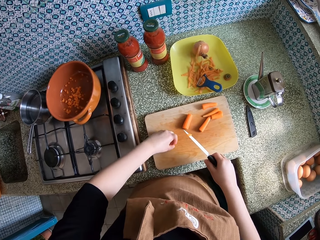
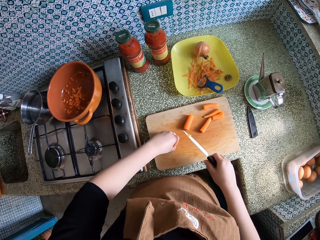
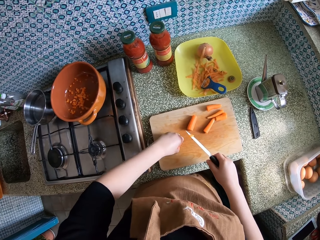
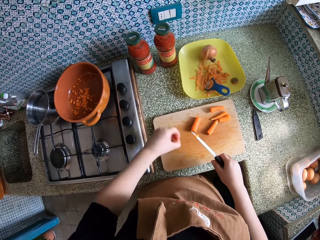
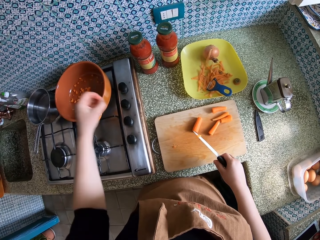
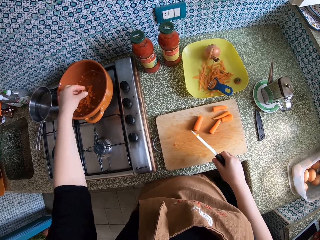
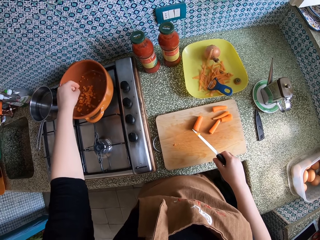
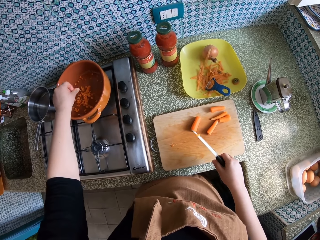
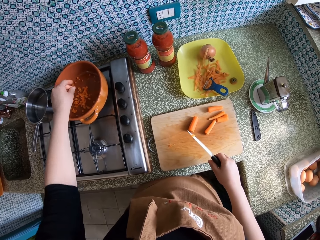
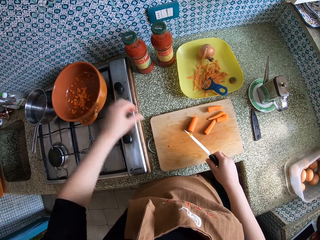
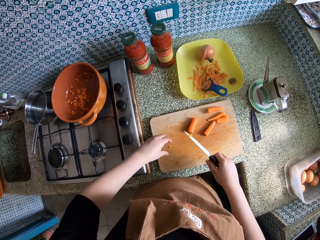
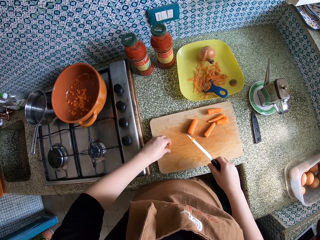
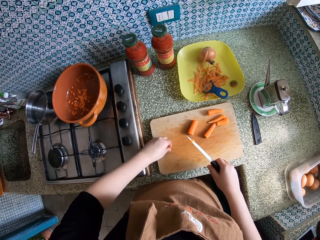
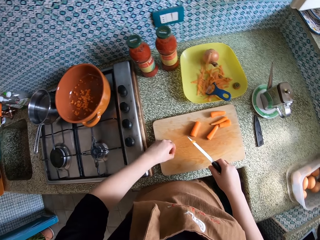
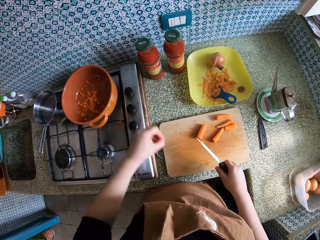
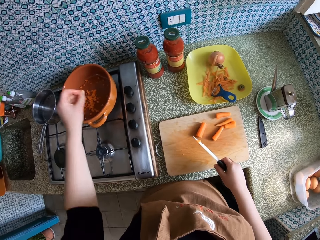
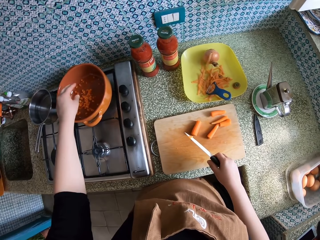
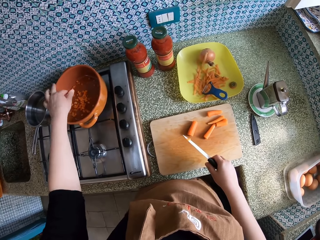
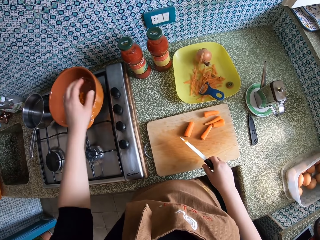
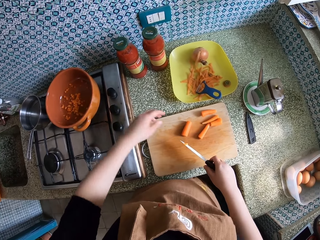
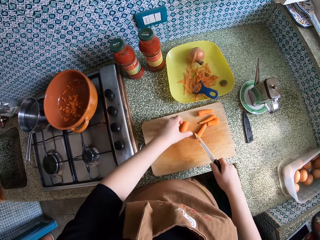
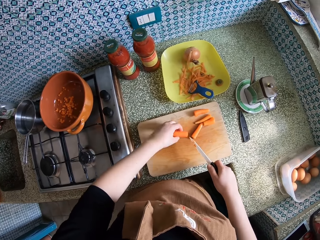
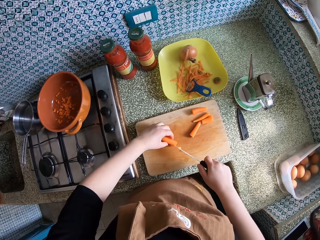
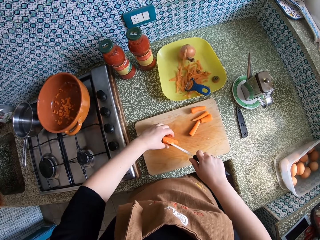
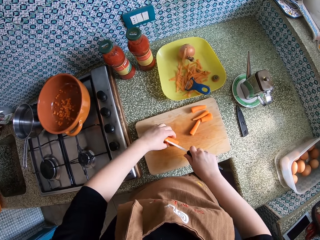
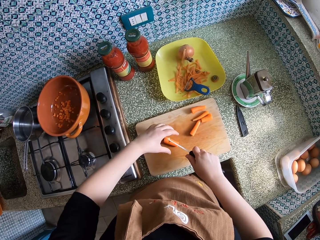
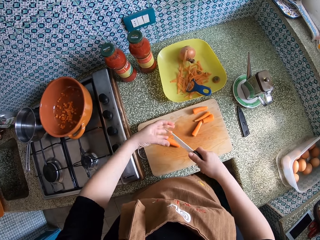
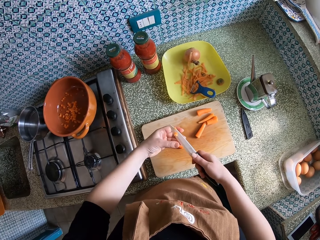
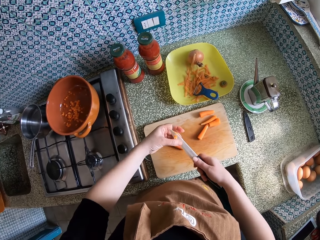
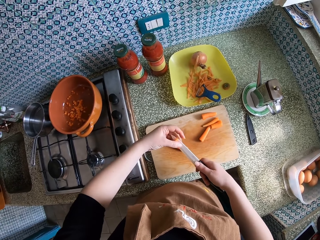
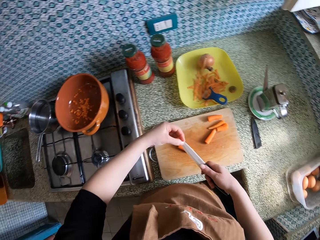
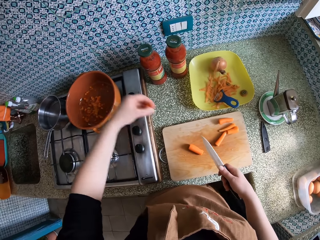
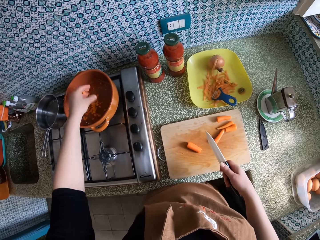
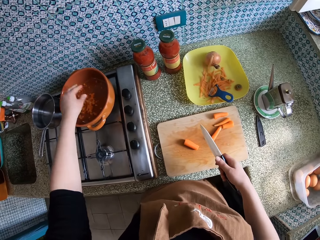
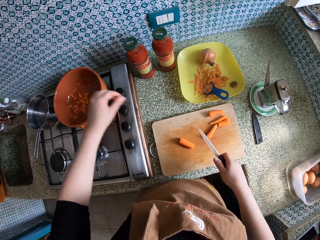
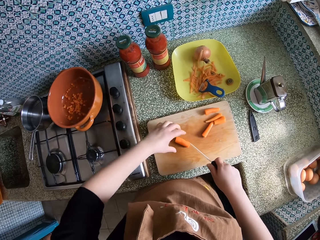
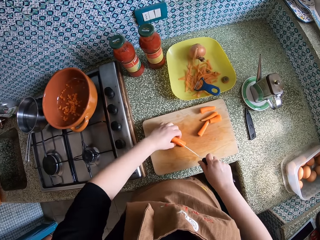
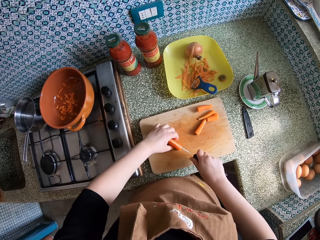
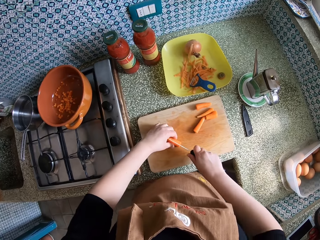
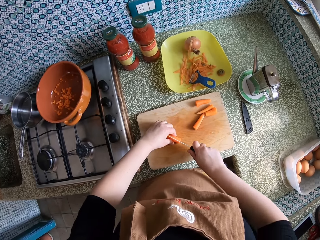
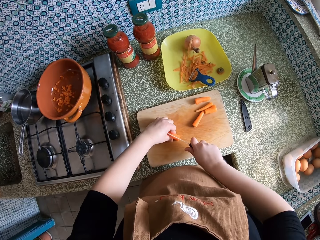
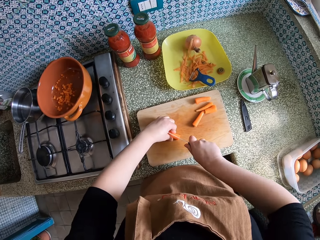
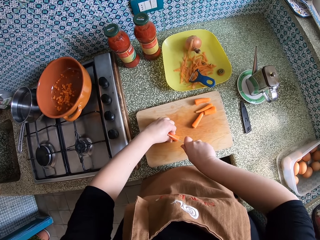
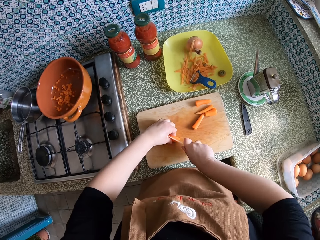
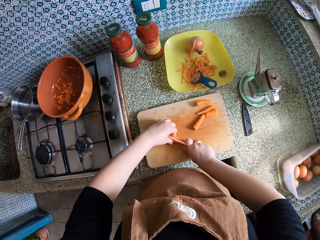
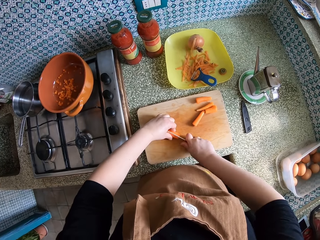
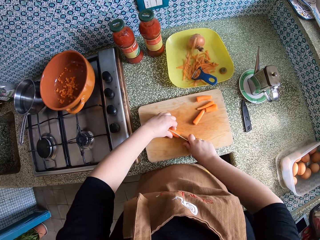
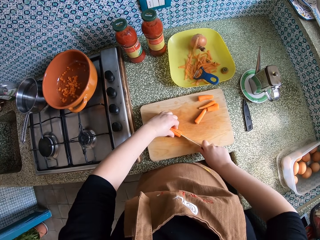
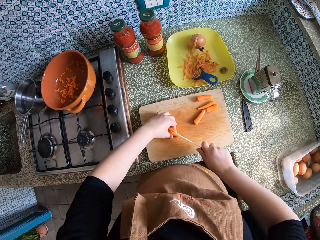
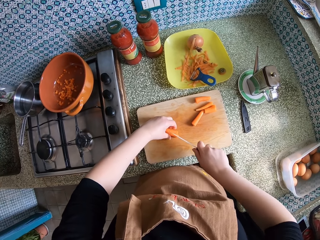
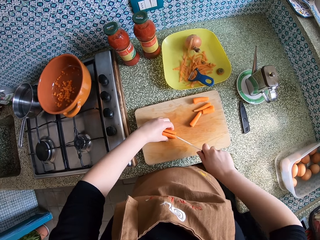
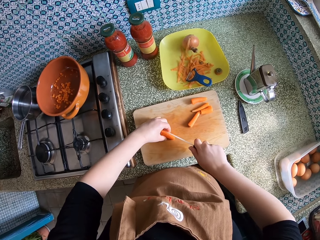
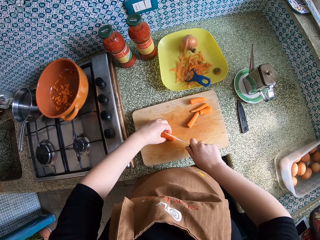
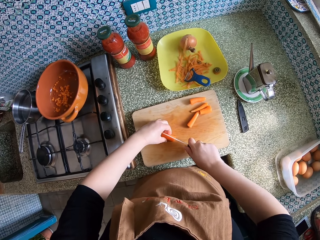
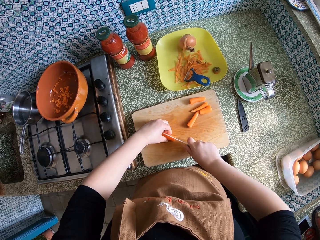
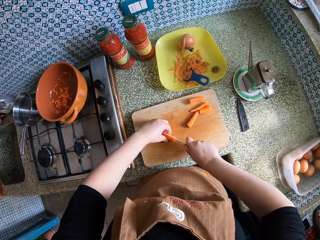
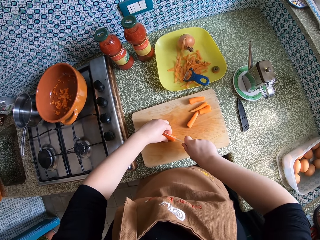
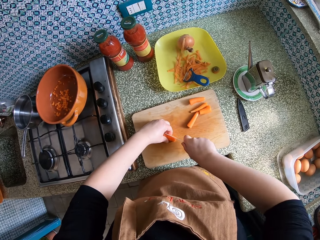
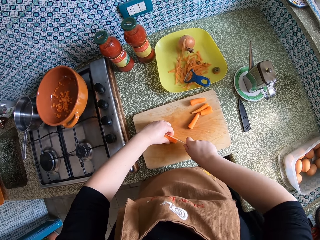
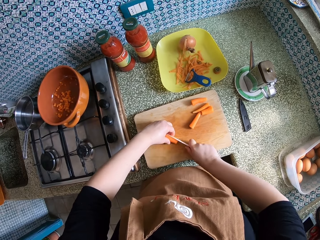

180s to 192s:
The camera wearer drops the carrot pieces in the pot. She picks the small carrot pieces from the chopping board with her left hand. She drops the carrot pieces in the pot. She holds the carrot with her left hand. She picks a piece of carrot. She chops the carrot. She wipes the carrot on the knife with her left hand. She drops the carrot pieces in the pot. She cuts the carrot into smaller pieces with the knife. She picks a piece of carrot.

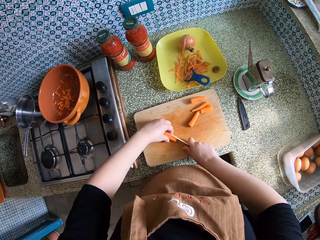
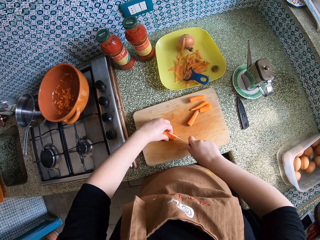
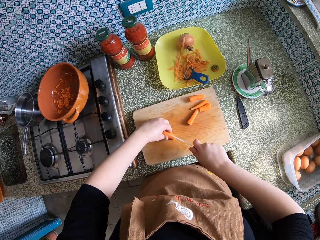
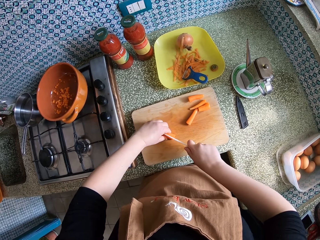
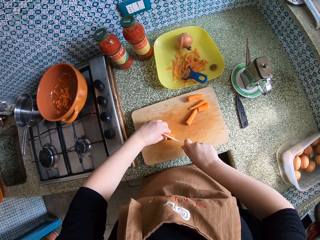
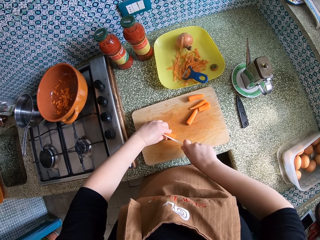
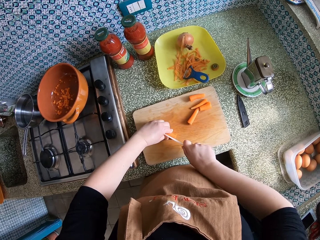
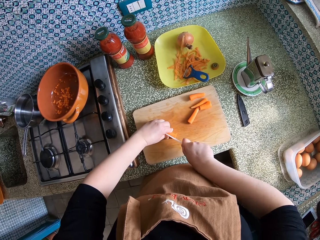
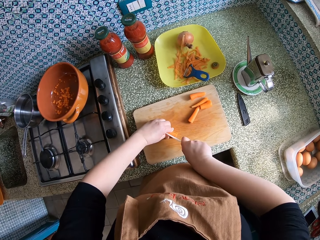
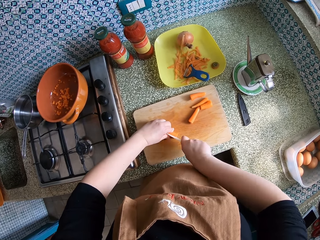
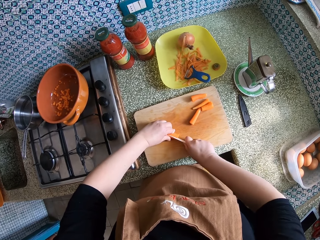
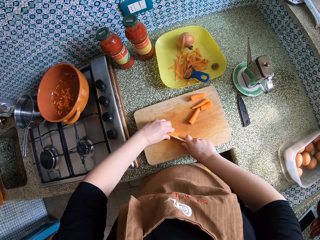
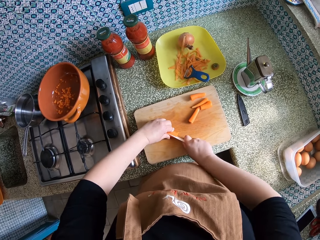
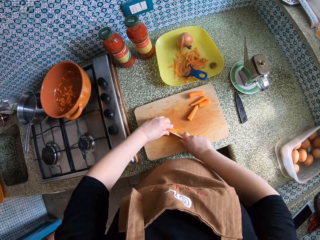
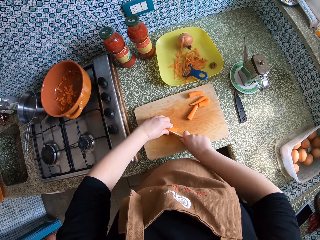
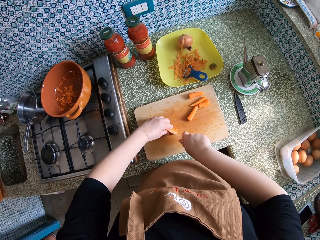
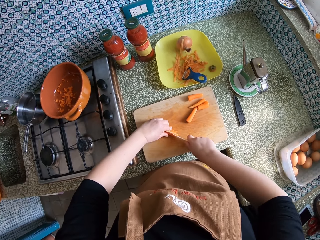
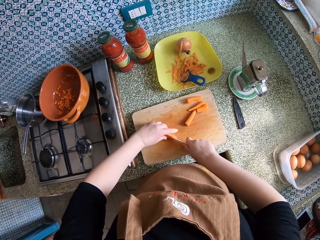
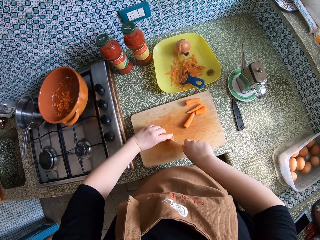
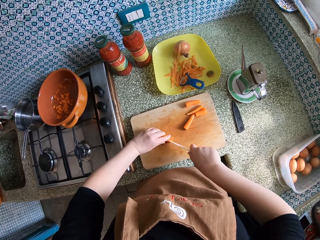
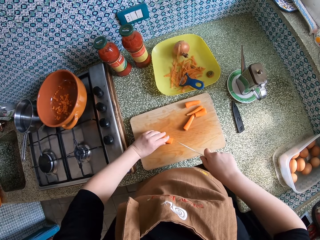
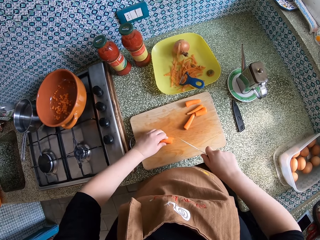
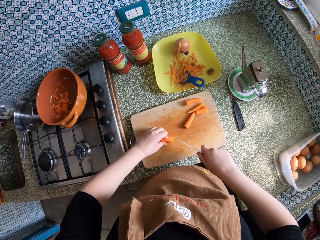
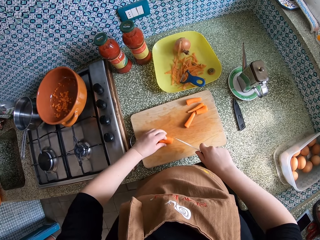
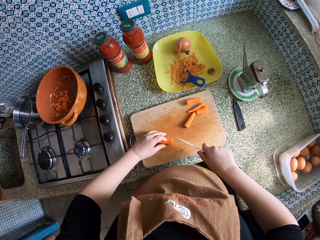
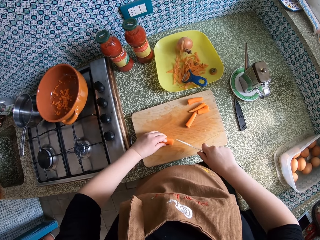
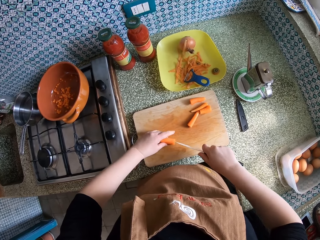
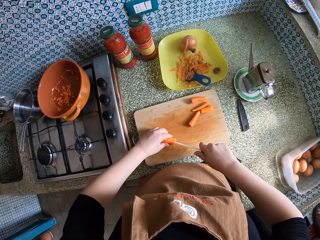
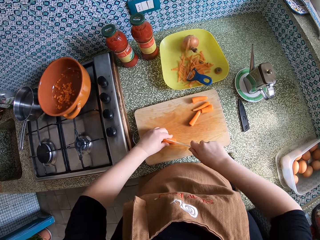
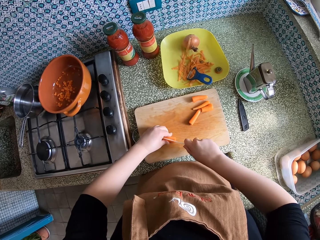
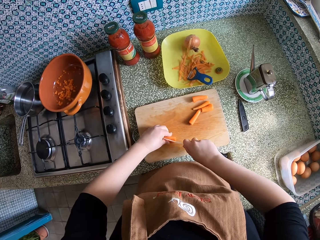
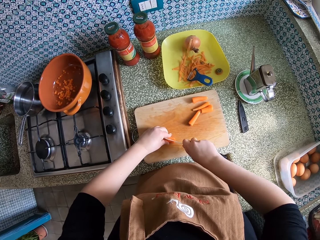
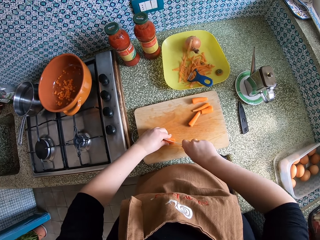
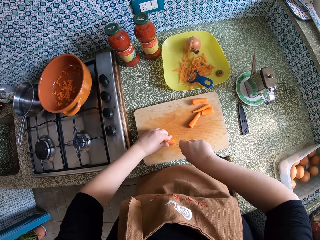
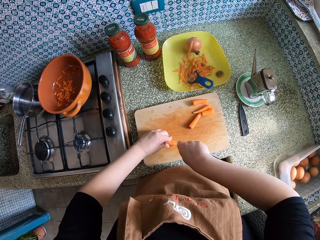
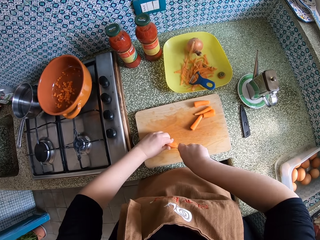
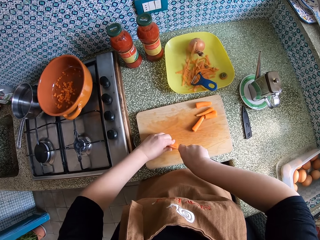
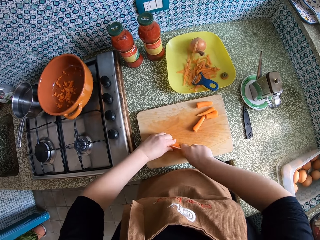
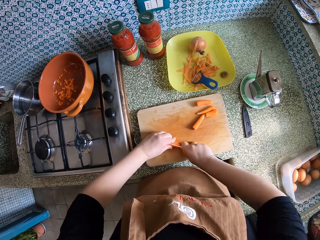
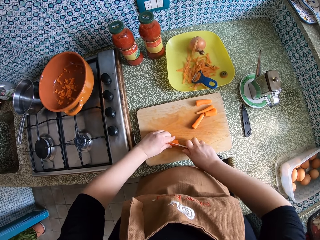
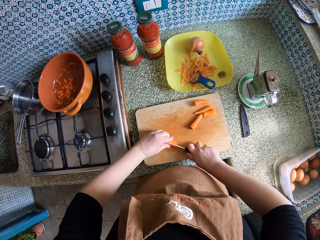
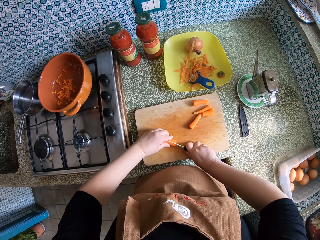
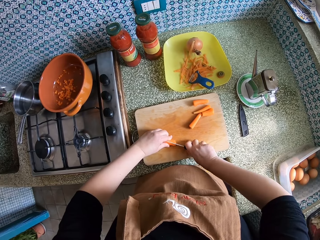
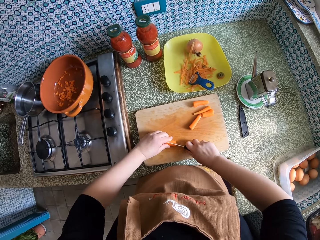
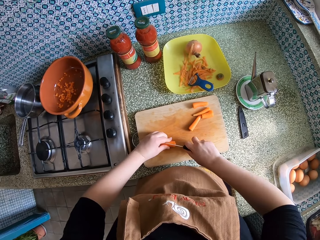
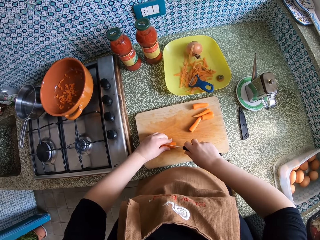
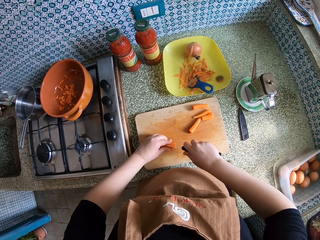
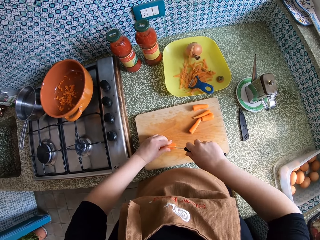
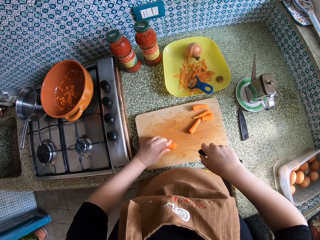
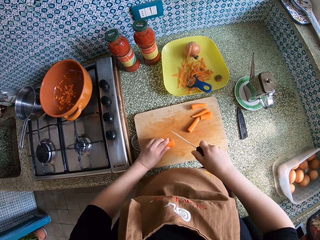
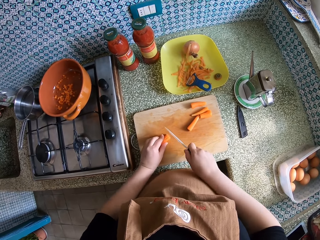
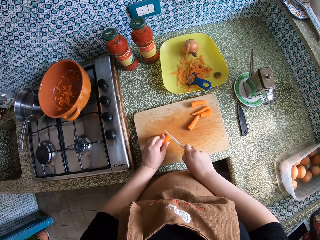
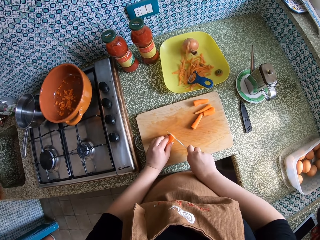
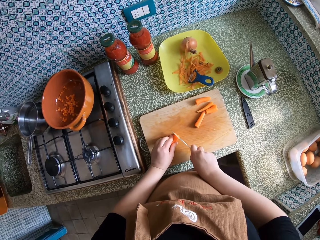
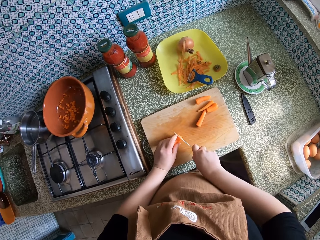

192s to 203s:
The camera wearer looks at the carrot. They chop the carrot.
